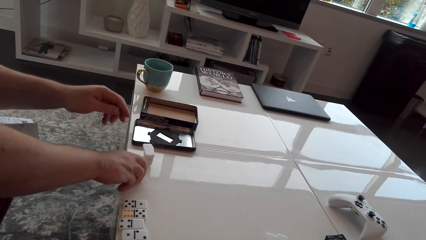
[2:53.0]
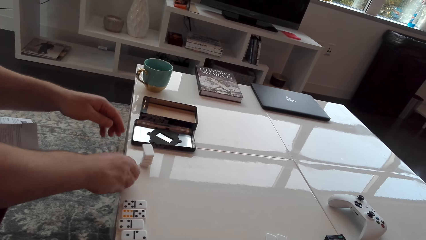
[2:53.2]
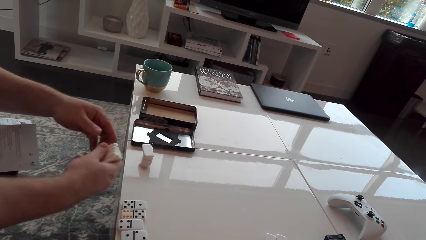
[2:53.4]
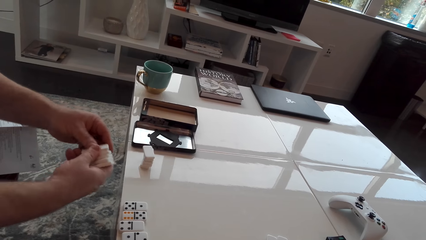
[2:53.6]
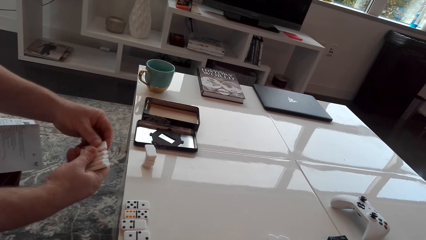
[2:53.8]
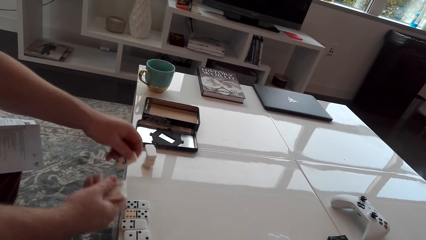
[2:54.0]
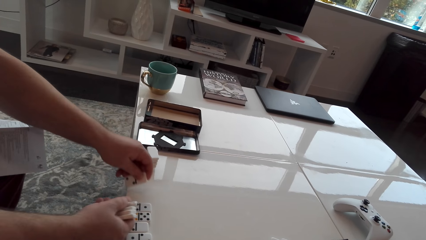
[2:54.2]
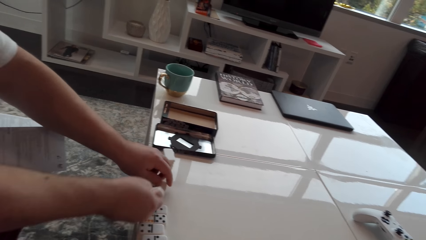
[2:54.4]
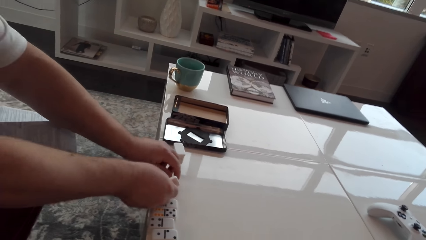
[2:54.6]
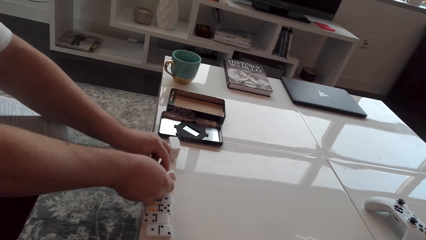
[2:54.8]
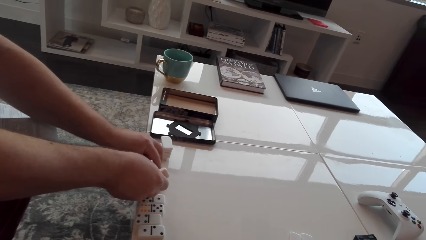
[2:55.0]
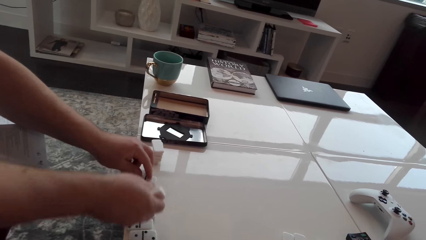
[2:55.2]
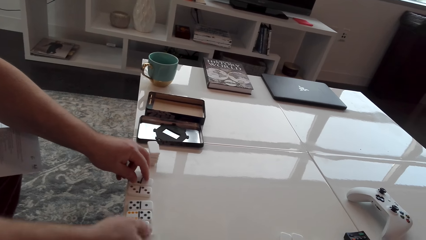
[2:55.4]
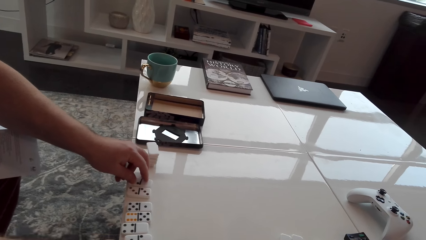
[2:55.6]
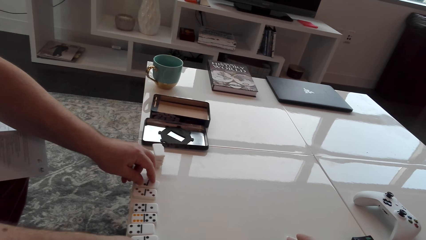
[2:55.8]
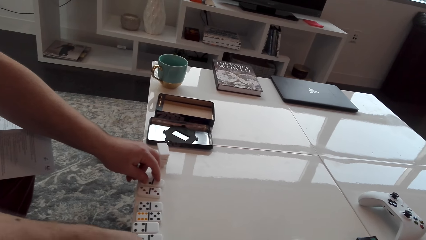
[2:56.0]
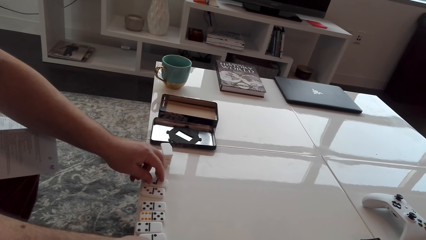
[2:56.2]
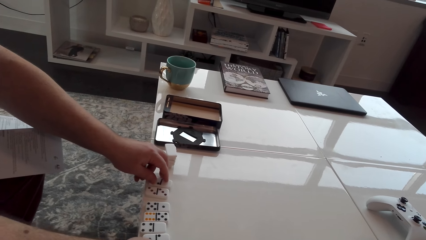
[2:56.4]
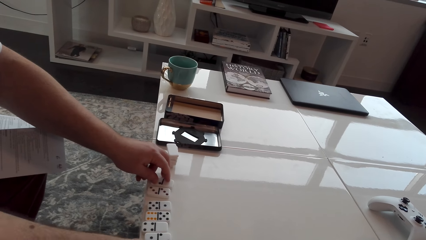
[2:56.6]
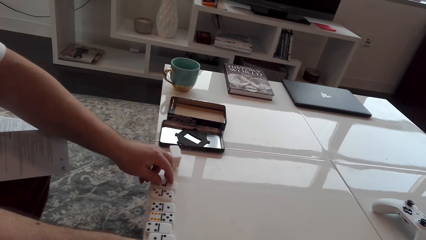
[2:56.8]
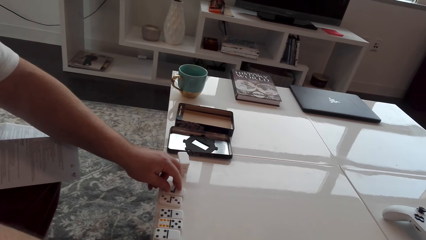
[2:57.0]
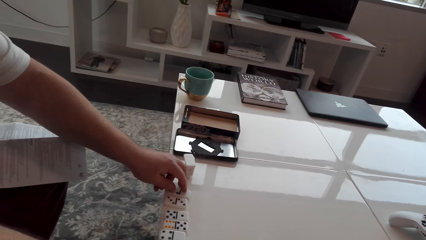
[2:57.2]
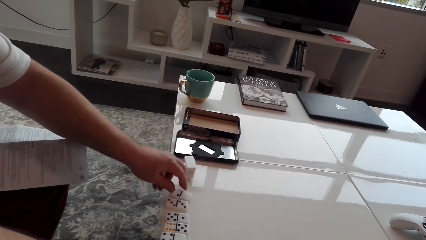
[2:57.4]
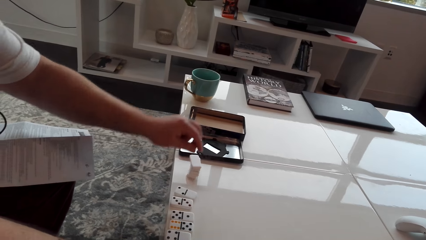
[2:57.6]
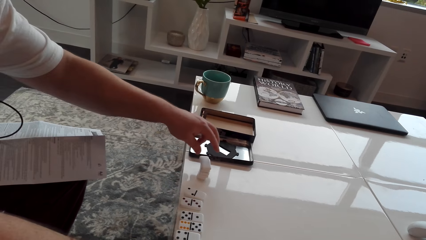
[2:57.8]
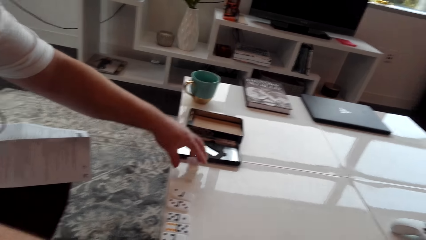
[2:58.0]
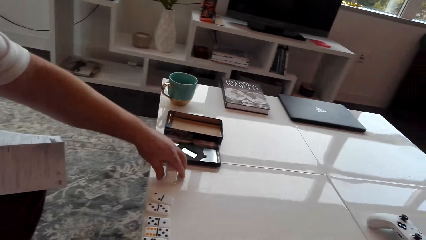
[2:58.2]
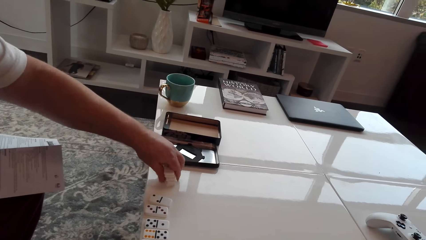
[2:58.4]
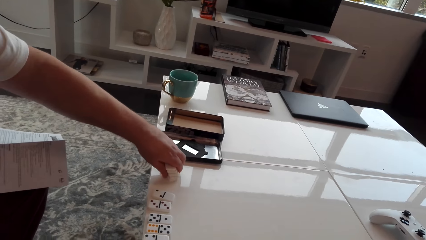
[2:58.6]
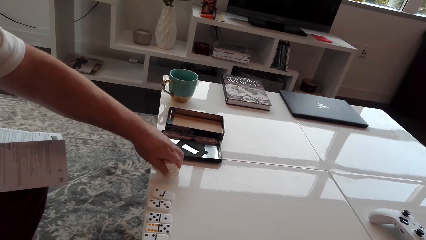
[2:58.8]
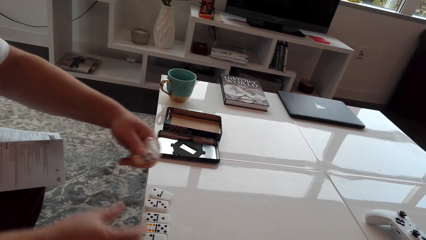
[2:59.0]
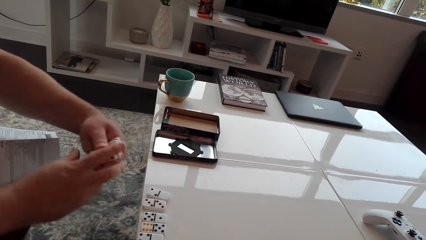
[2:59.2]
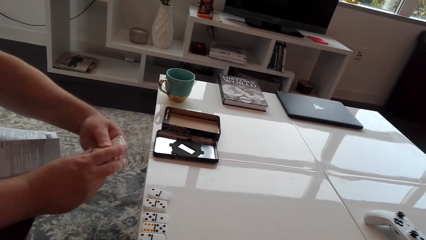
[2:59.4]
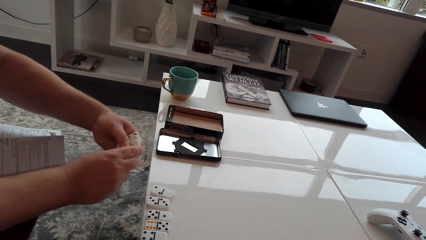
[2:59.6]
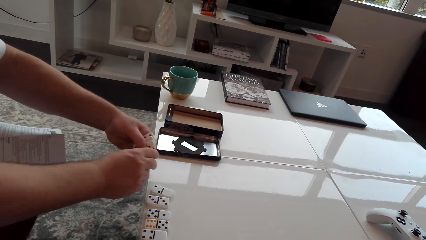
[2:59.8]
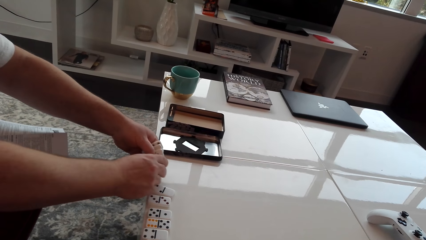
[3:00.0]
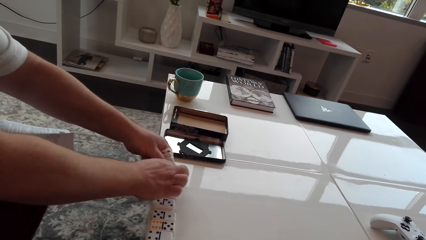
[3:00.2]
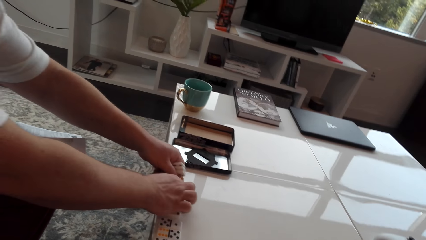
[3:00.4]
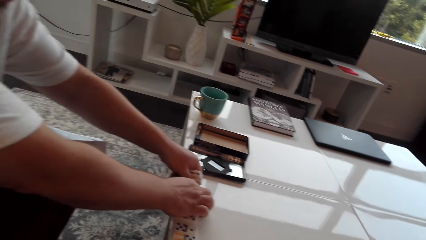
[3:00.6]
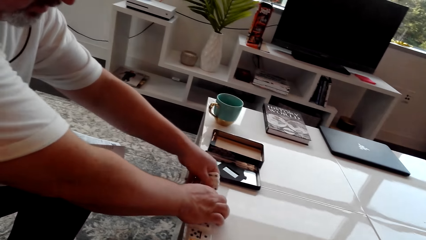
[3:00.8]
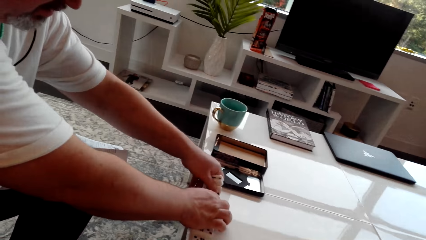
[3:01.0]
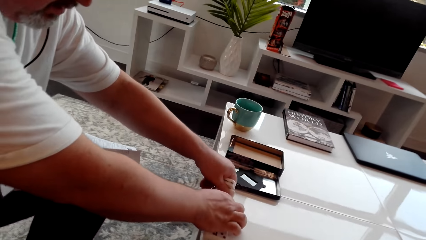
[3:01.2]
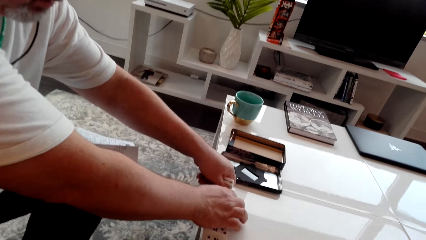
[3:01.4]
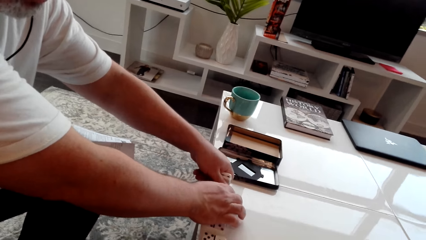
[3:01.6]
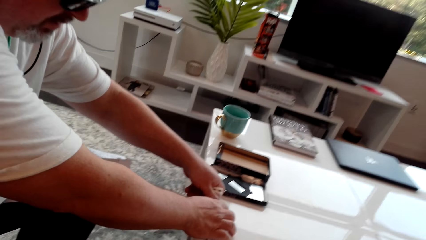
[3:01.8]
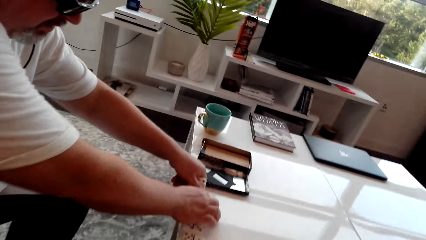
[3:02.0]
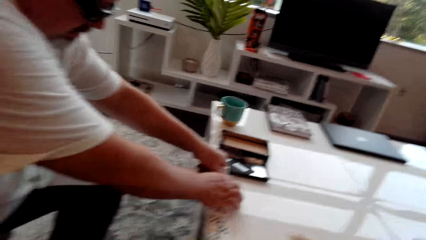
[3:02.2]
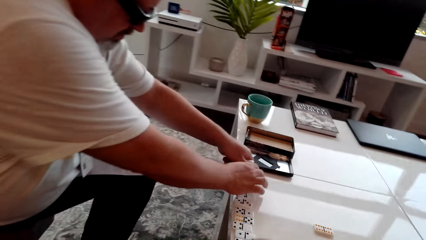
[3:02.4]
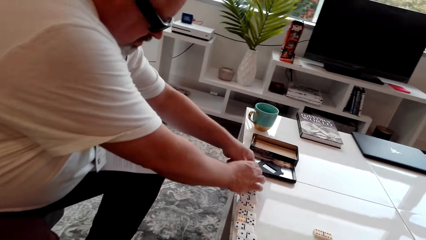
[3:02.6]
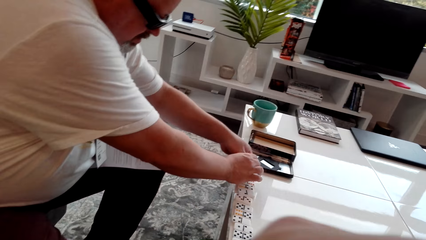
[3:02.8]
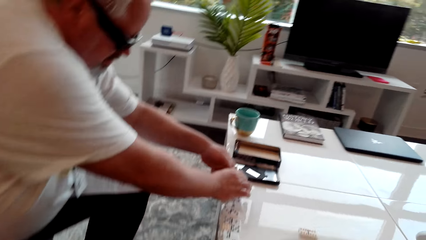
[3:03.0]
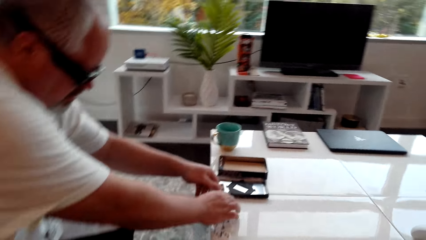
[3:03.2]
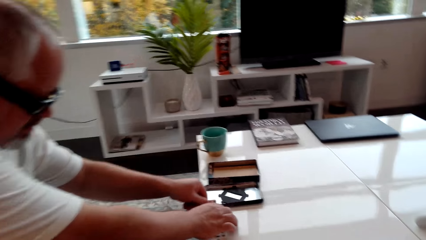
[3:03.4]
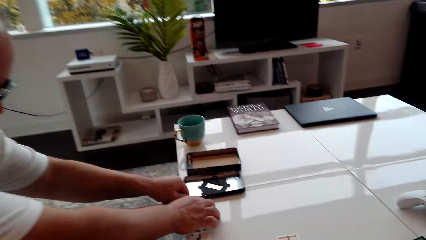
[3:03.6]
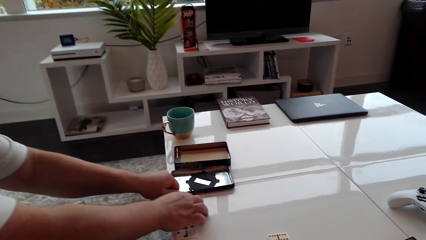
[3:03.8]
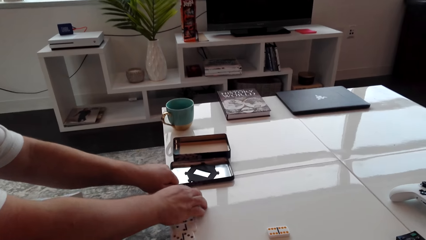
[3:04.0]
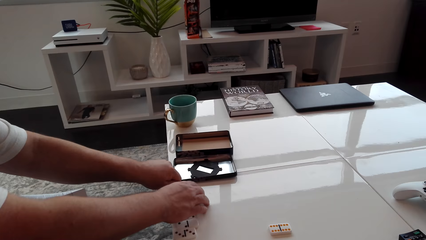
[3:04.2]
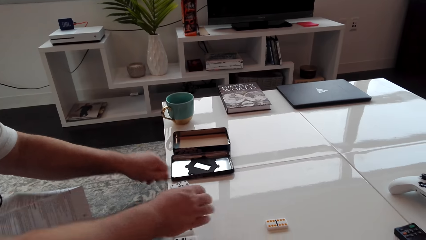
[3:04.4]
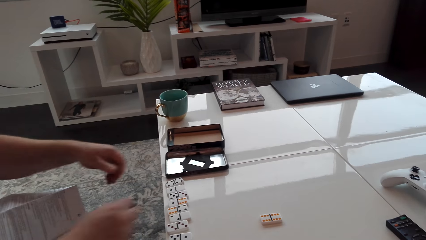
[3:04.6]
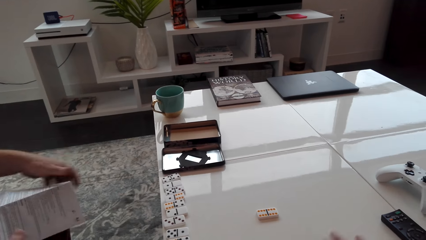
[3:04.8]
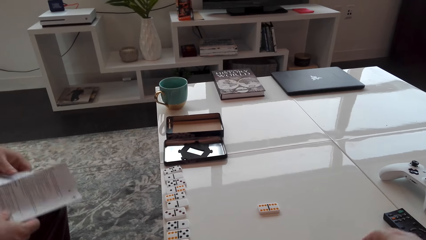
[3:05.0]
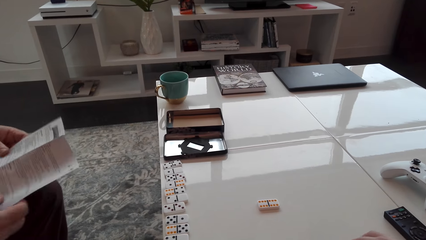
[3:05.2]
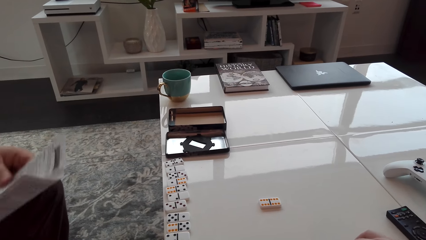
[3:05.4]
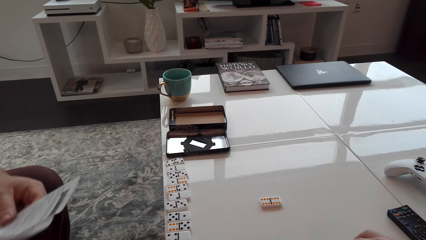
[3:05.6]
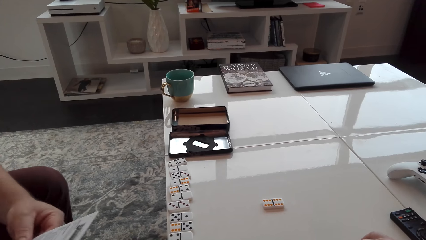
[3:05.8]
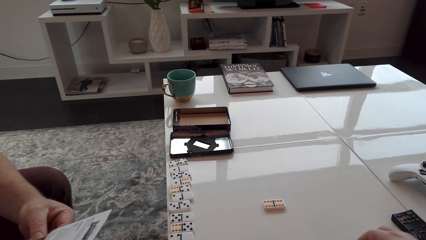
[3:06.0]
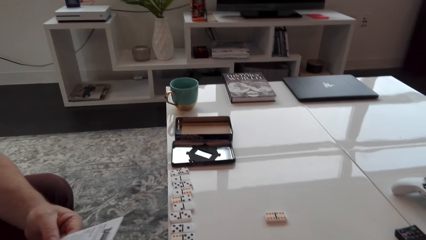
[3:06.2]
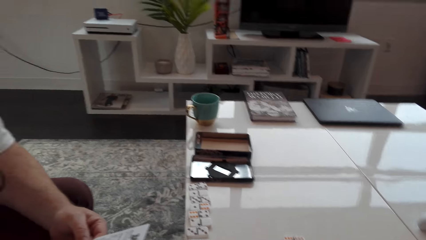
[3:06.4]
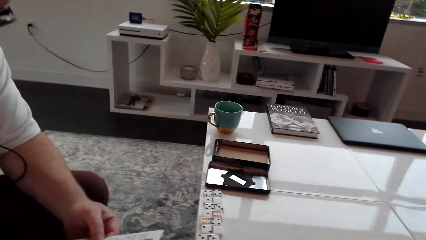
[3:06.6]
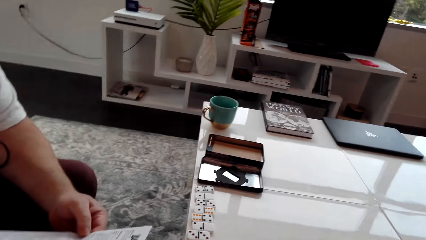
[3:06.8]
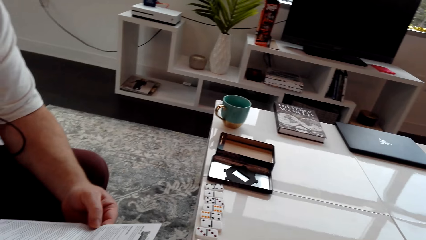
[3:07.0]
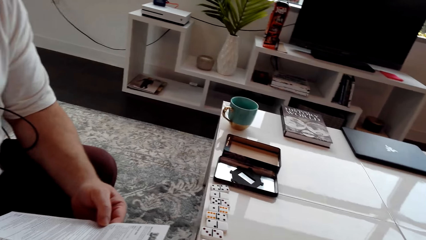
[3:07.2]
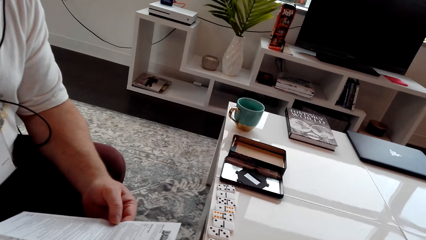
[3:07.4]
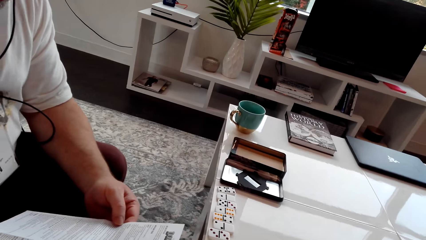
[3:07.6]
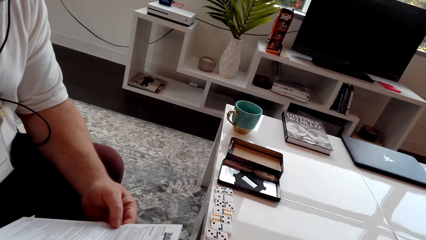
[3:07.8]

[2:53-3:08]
A man takes cubes. The man takes the cubes on the table. The camera wearer does something. The man reads the booklet. The man holds a paper.
